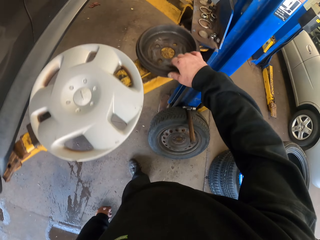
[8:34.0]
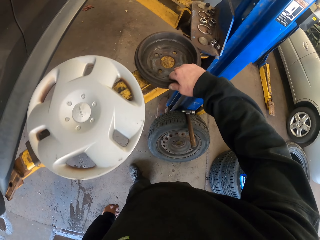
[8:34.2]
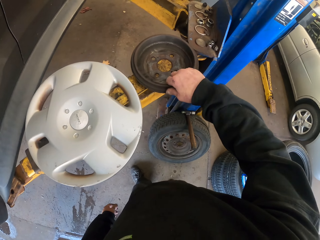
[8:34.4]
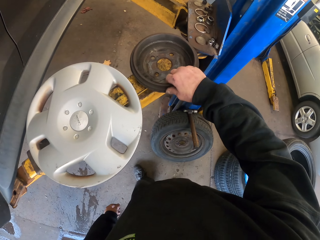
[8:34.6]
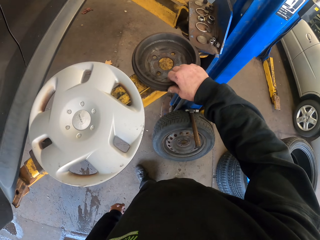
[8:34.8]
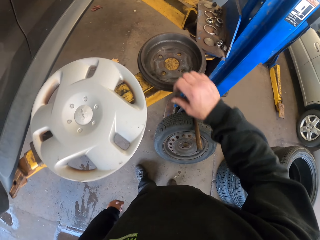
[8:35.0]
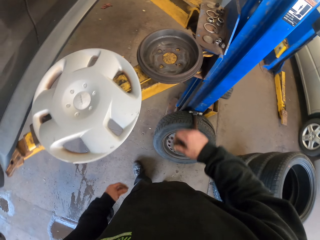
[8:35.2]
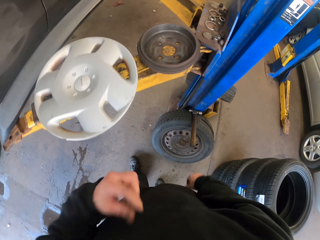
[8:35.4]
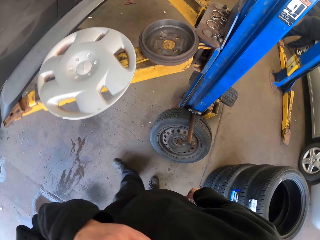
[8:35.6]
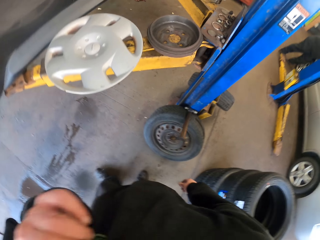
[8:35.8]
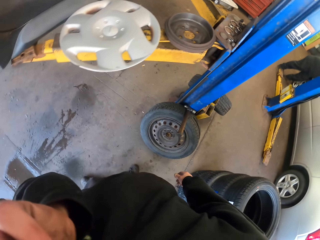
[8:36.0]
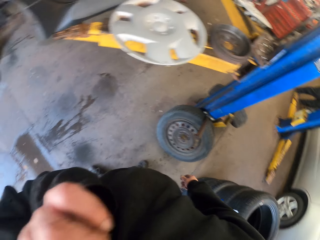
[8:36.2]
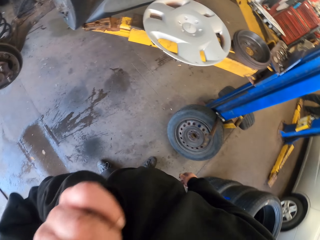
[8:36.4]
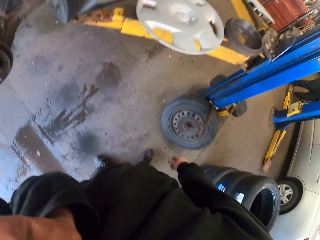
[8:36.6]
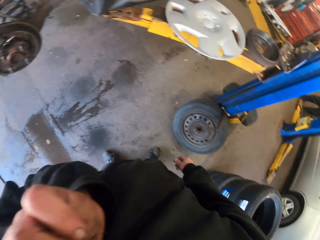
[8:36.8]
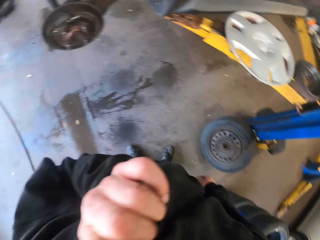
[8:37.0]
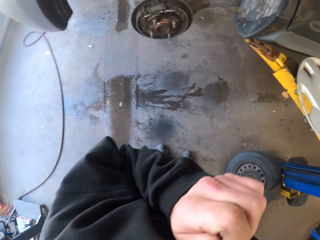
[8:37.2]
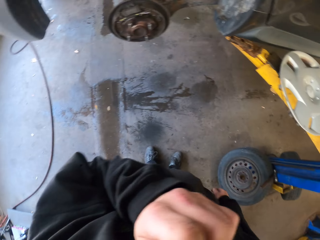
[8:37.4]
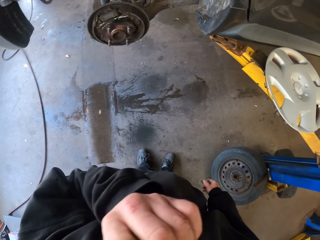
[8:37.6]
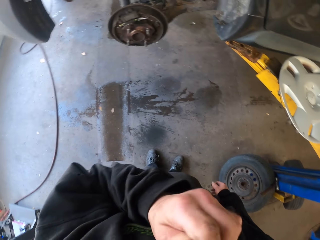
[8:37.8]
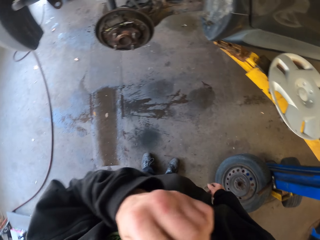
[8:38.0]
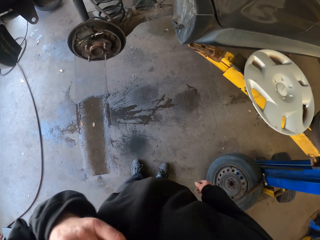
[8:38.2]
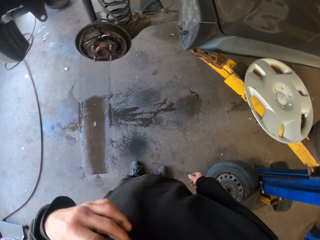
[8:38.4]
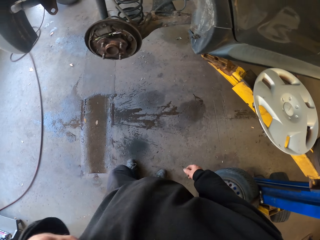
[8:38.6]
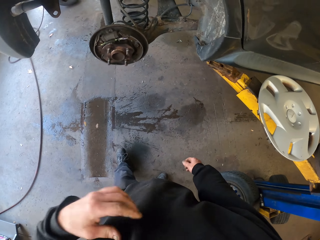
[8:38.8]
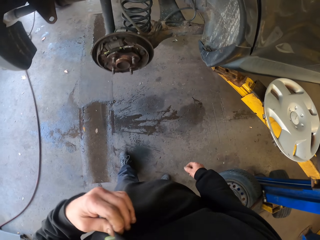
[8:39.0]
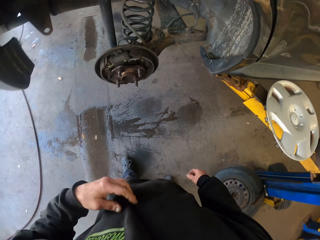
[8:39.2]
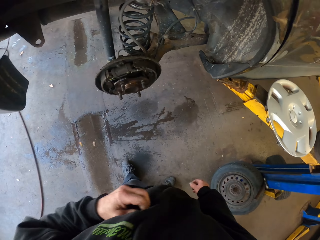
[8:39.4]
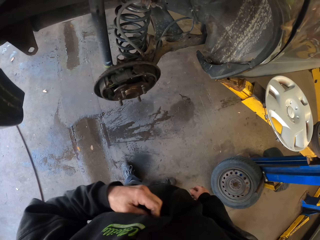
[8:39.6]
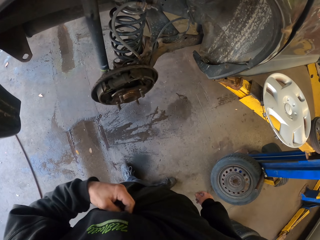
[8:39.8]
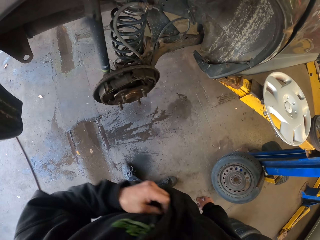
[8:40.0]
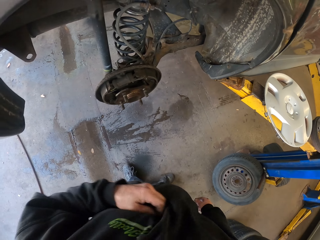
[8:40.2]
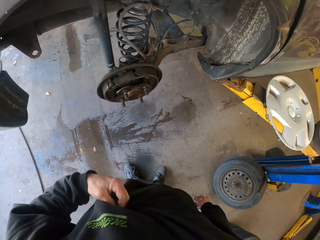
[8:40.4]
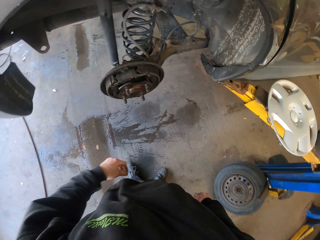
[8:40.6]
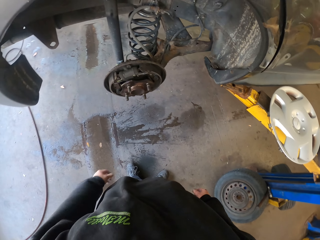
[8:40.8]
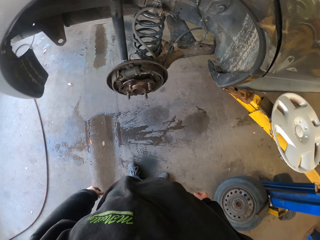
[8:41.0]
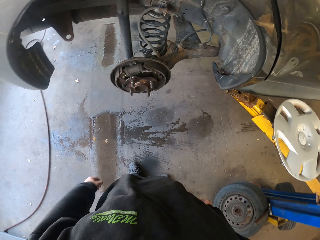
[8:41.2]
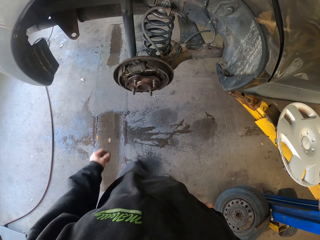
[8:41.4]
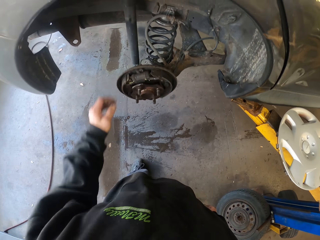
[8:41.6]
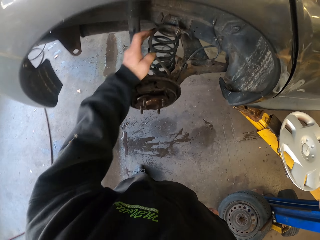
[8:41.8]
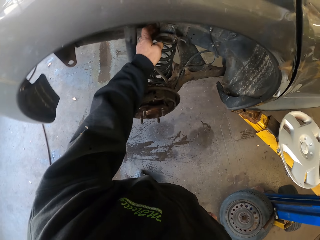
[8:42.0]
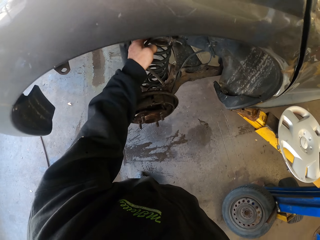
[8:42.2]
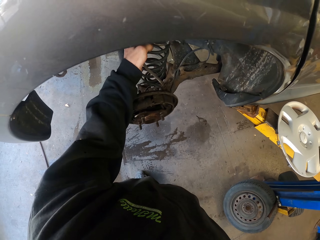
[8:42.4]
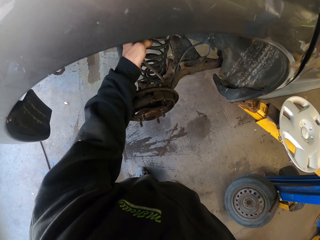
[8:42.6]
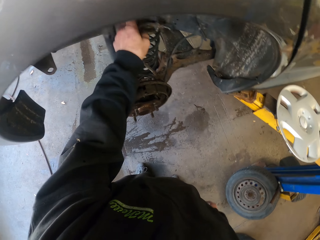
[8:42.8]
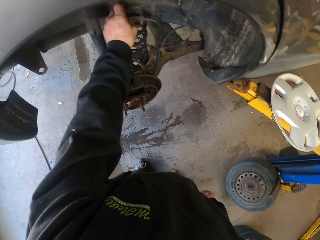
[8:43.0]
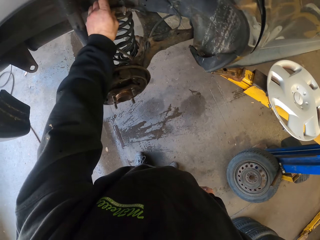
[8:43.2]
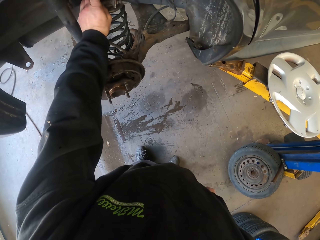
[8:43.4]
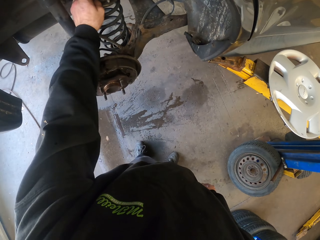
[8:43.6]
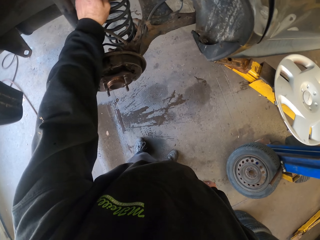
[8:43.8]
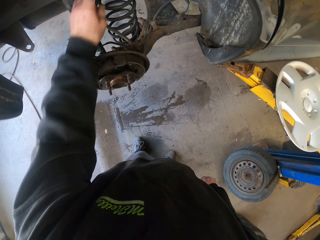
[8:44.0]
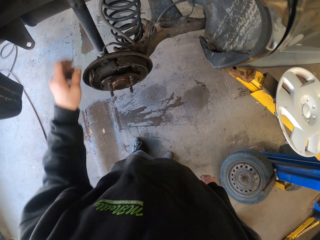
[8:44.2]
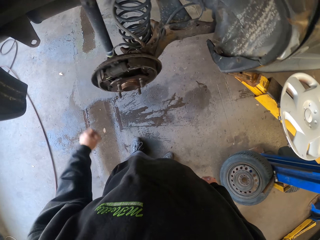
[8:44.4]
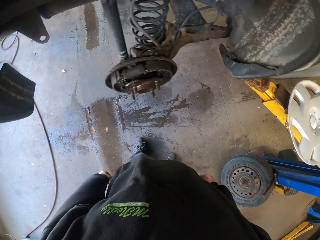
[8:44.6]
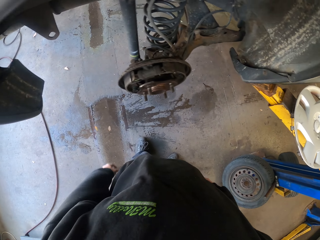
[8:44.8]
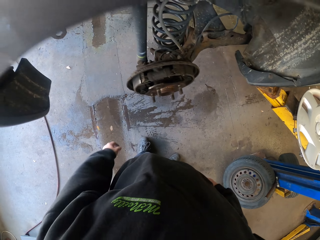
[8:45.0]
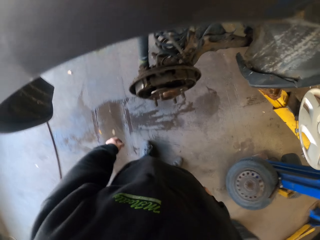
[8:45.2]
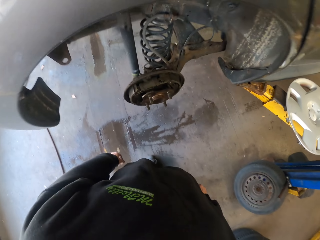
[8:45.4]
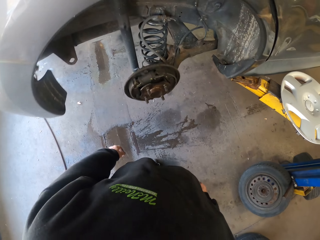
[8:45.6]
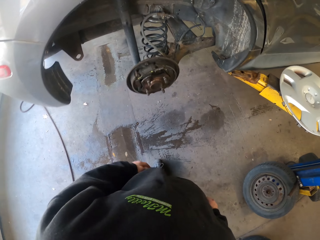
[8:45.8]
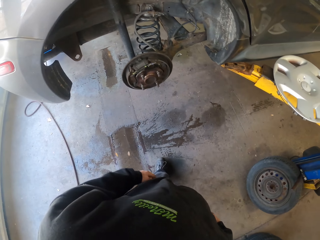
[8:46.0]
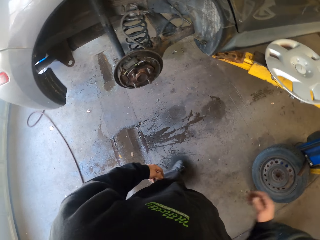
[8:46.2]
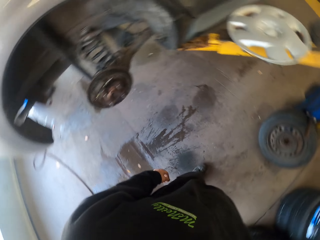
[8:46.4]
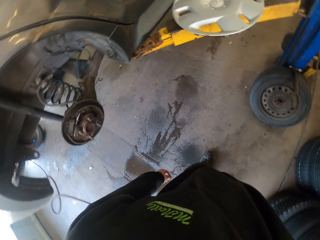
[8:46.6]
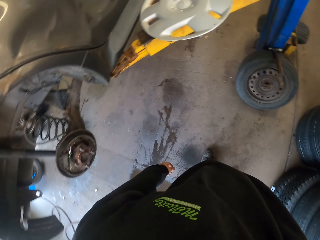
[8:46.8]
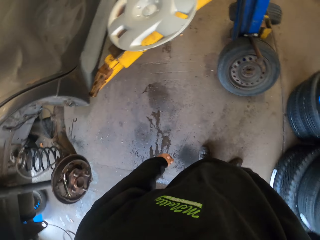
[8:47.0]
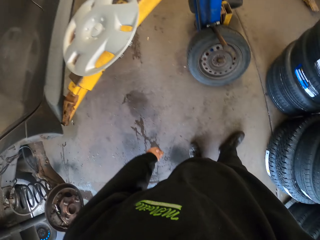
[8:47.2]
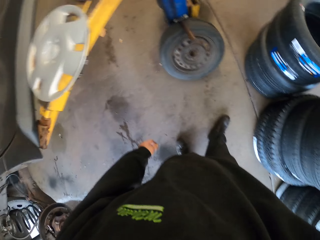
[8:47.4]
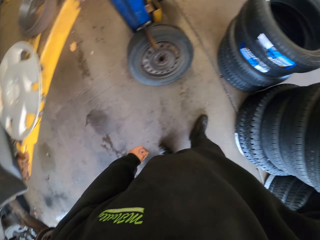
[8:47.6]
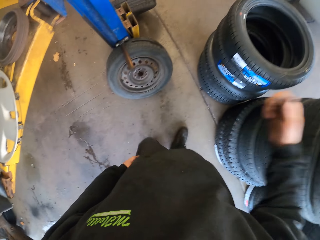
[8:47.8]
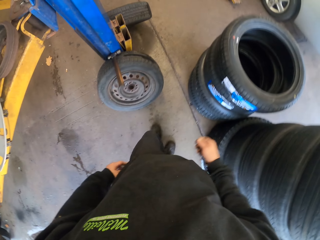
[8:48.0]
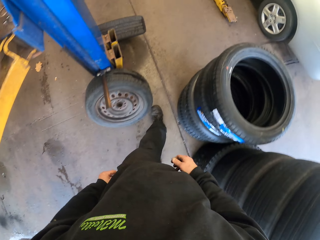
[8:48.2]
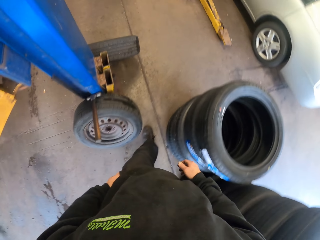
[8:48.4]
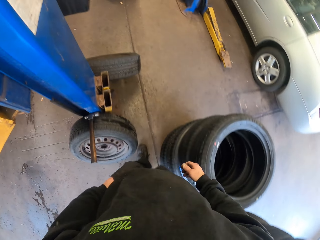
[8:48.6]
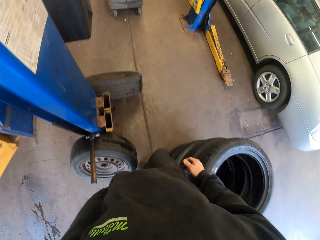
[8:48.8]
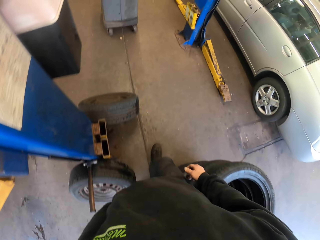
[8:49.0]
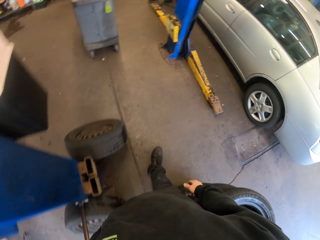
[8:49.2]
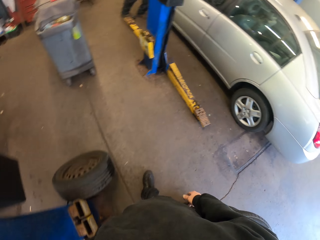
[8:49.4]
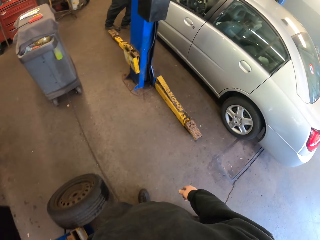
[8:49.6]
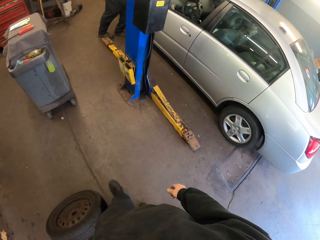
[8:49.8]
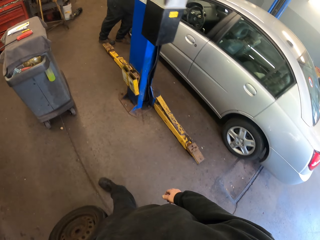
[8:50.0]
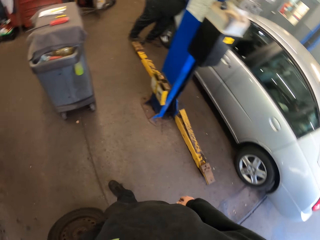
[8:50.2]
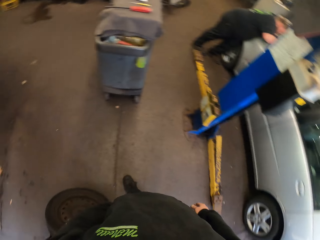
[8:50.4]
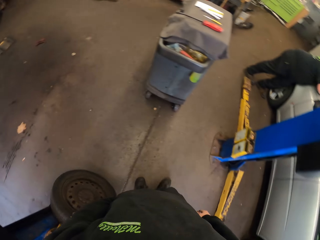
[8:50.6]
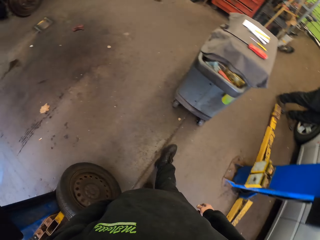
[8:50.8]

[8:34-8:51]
The camera wearer touches the metal. He holds the blade. He raises his left hand. He wipes the face. He scratches himself. He holds the cable. He touches the metal under the car. He turns around. He holds the piled tires. He walks in the garage.
